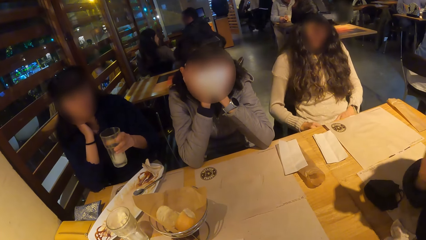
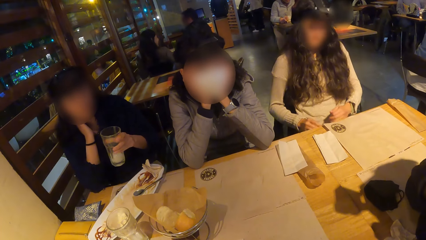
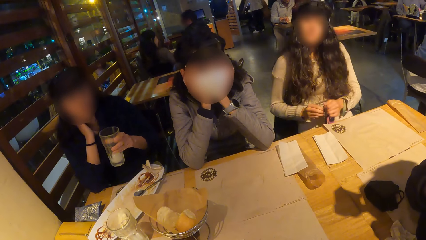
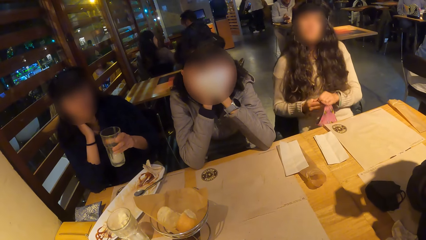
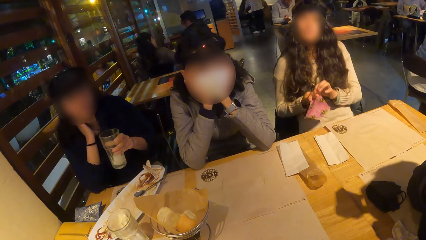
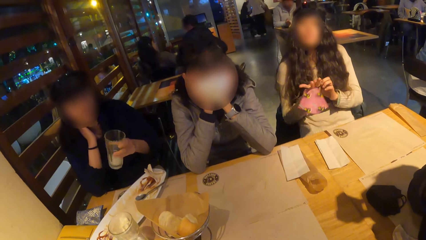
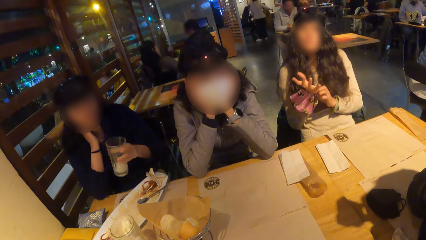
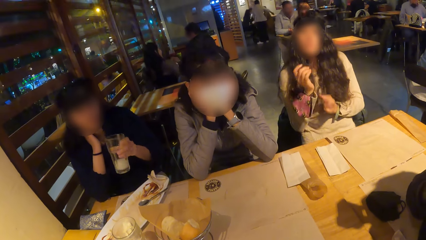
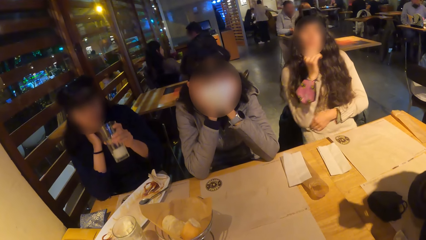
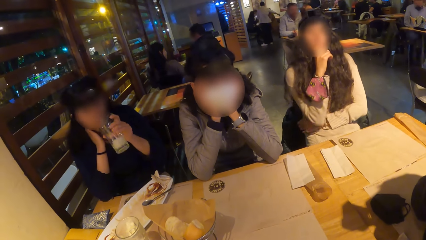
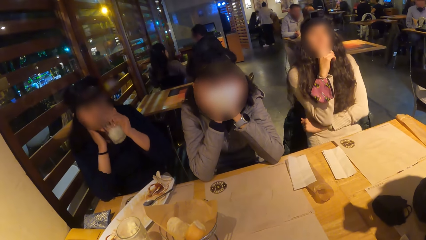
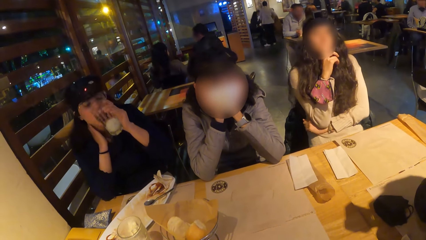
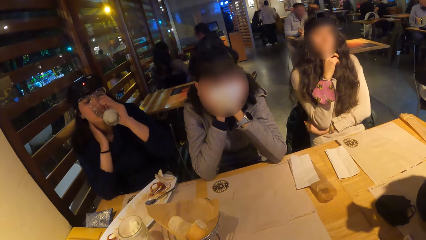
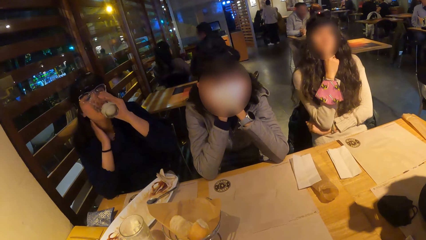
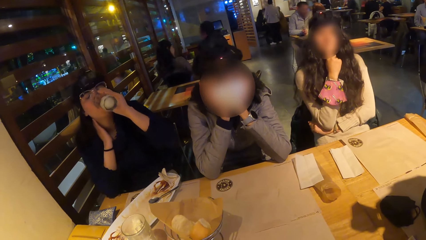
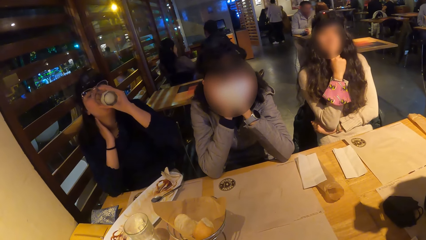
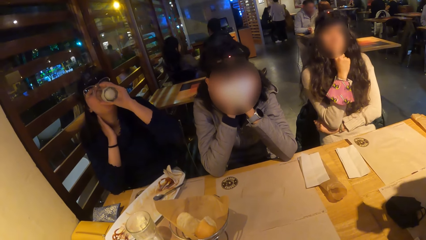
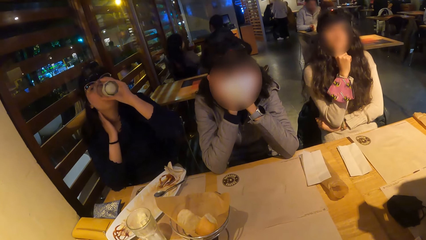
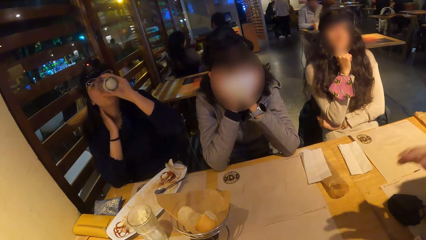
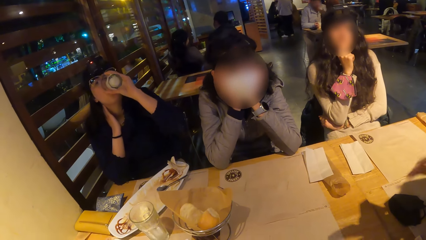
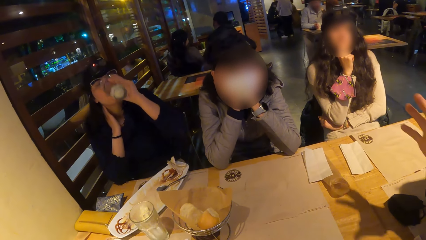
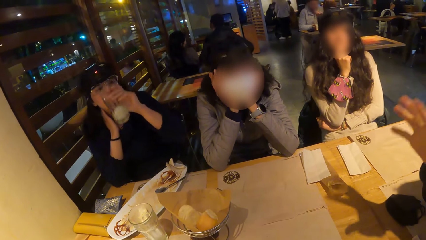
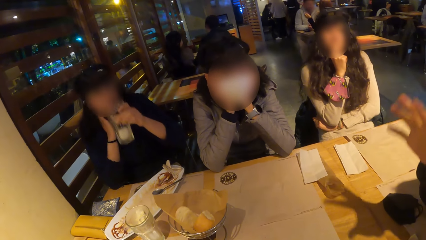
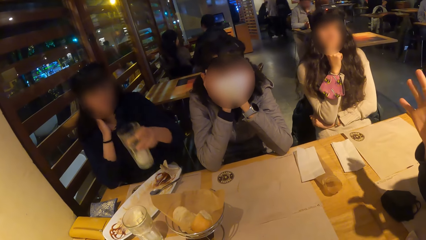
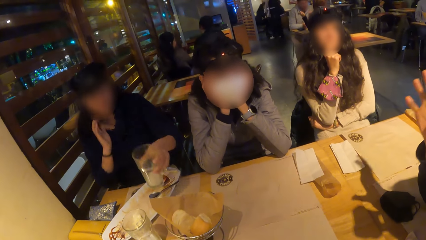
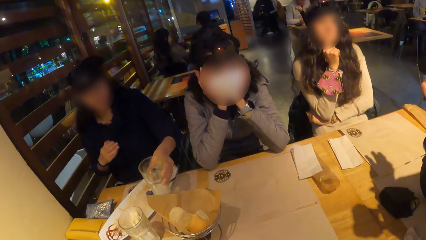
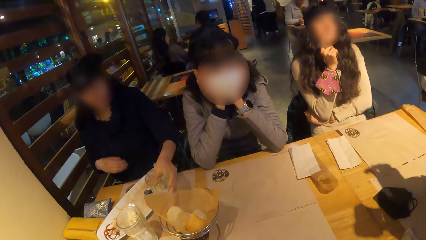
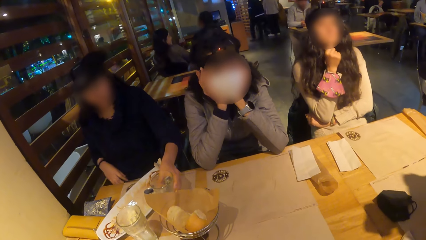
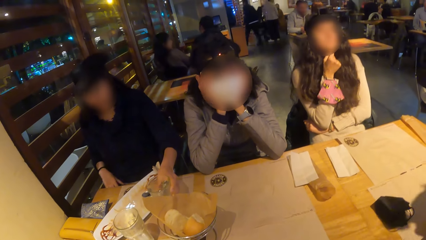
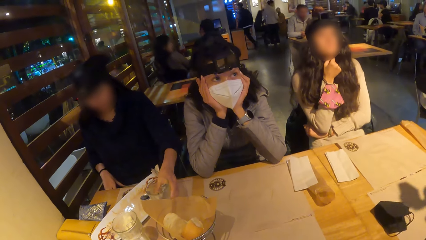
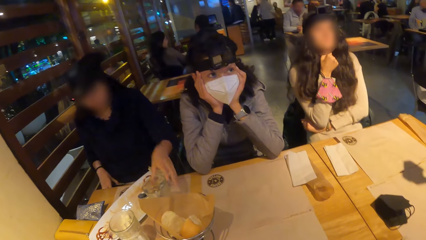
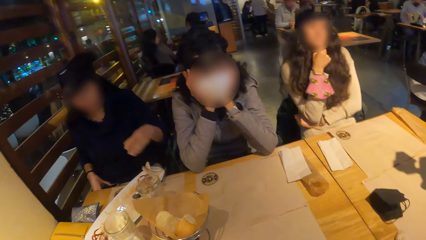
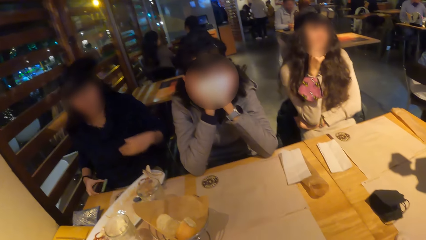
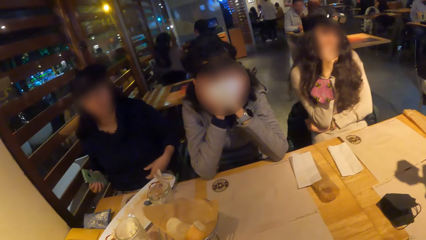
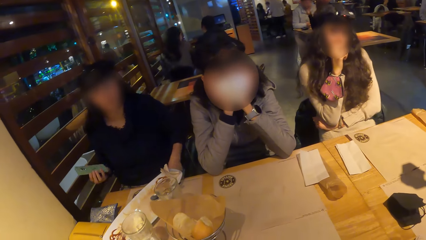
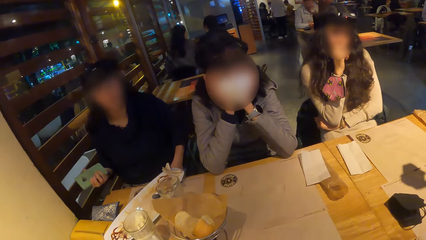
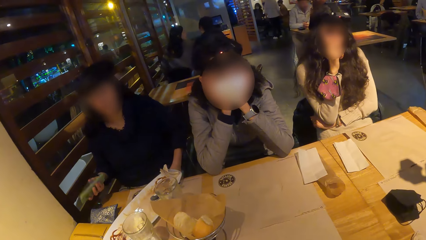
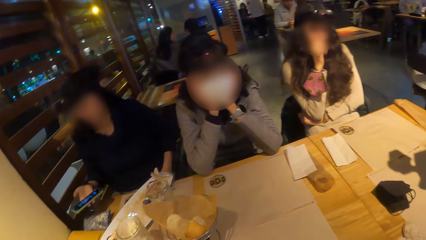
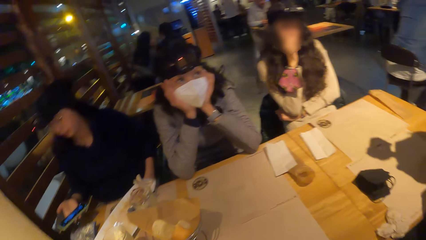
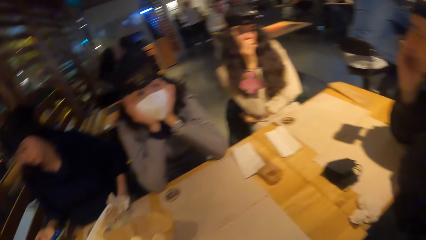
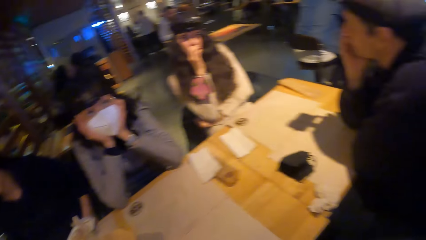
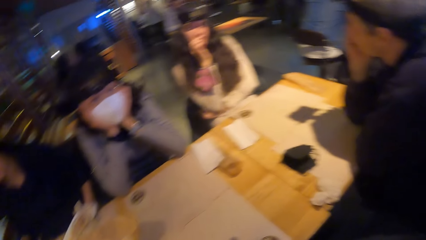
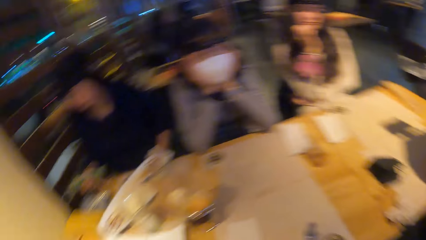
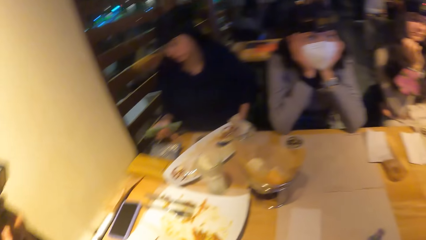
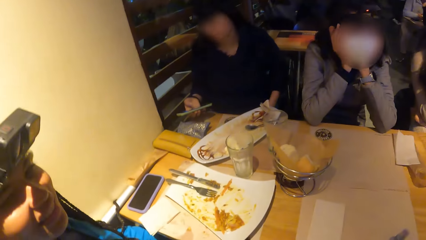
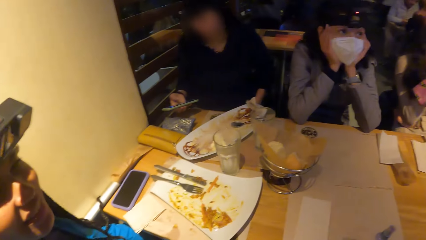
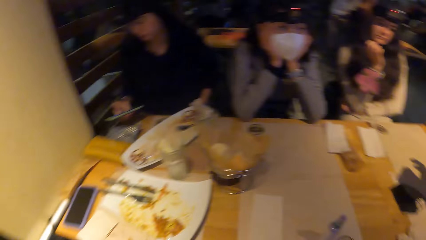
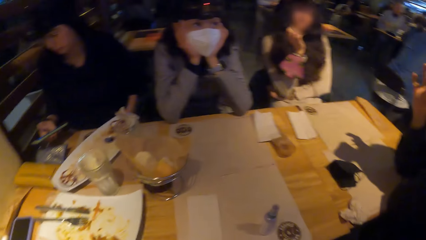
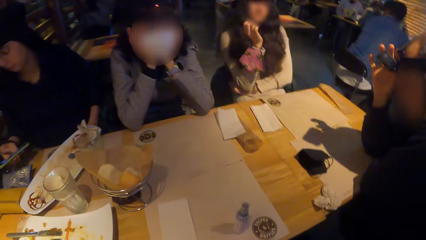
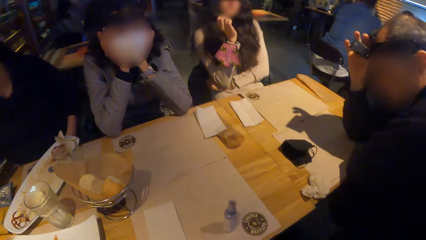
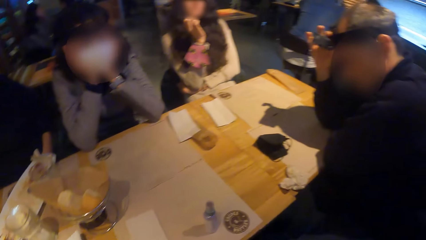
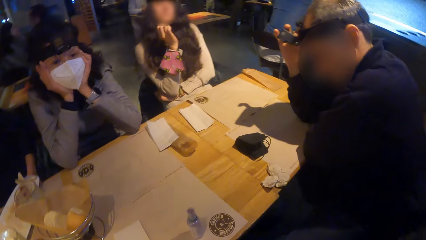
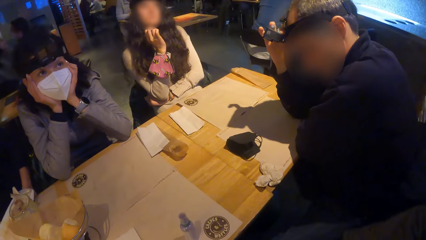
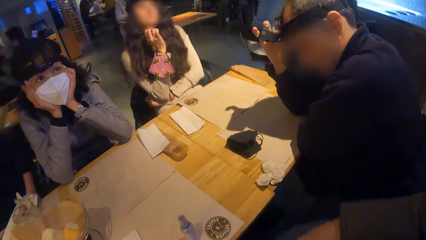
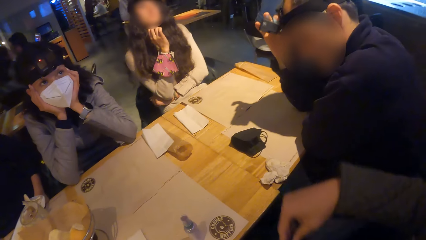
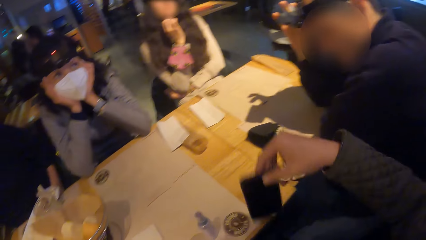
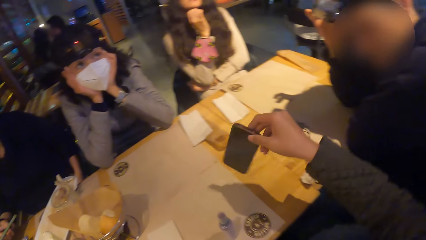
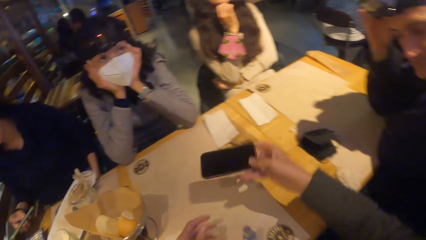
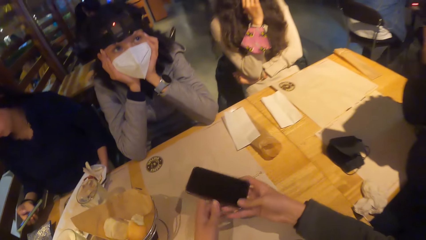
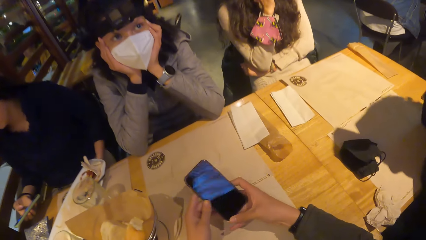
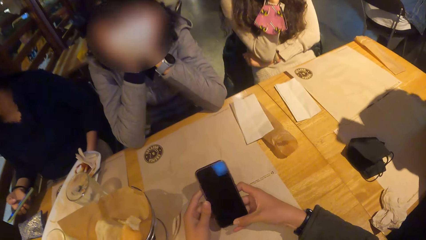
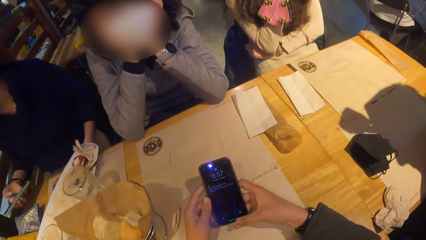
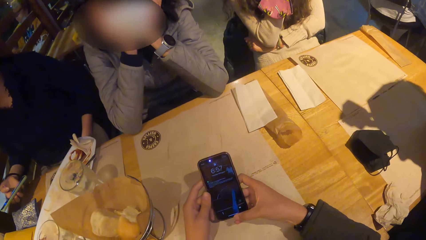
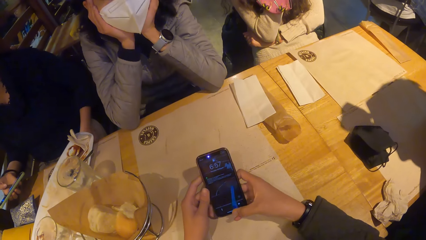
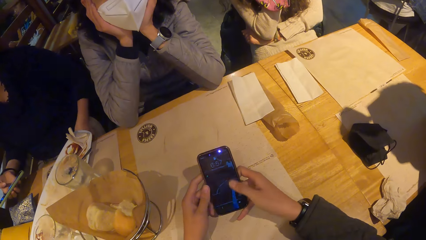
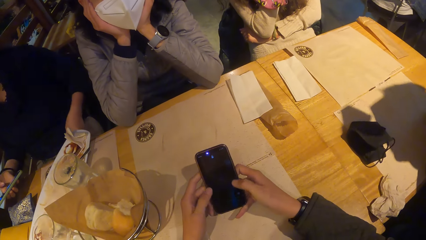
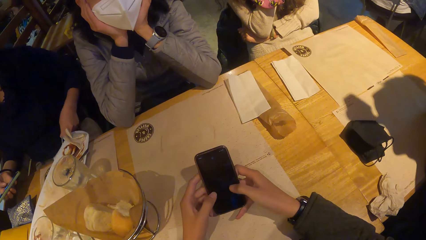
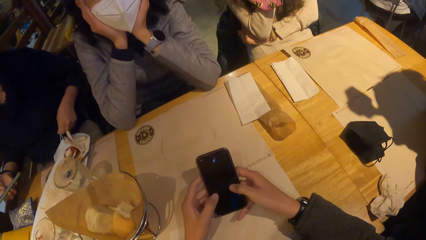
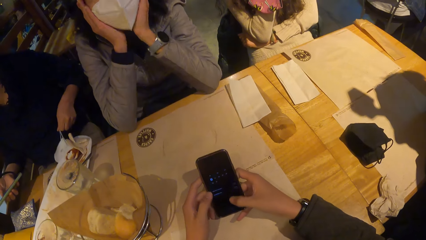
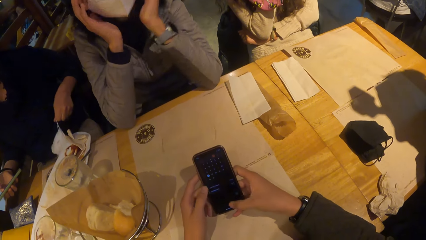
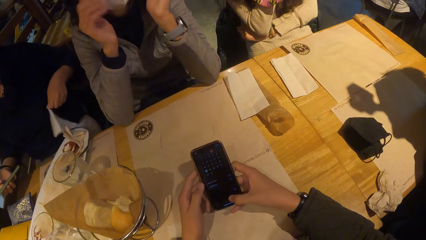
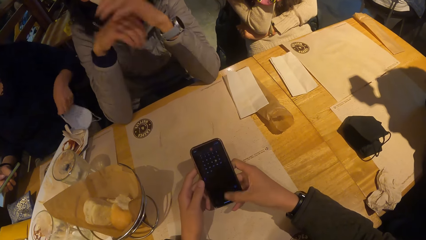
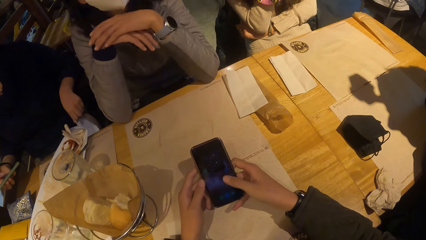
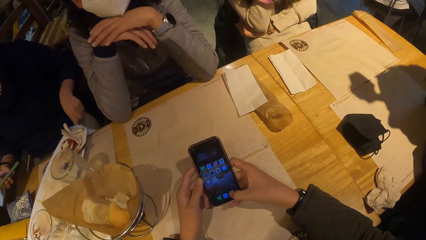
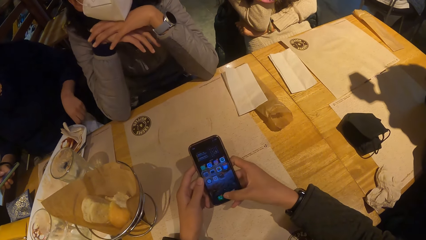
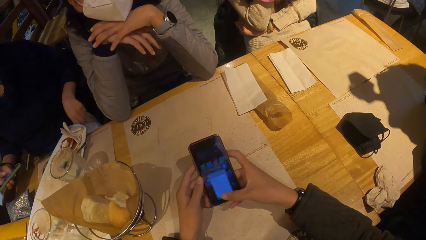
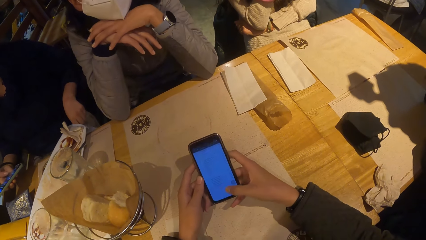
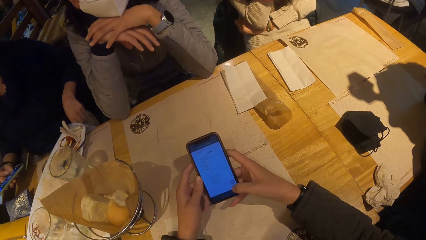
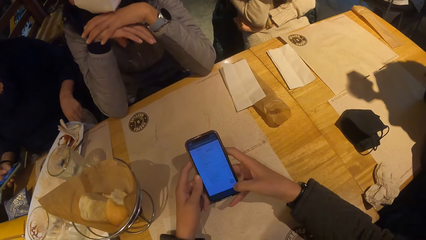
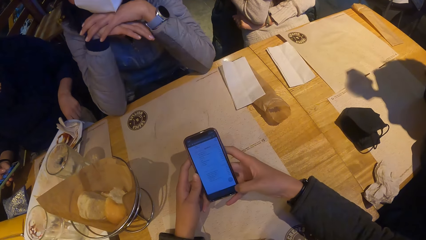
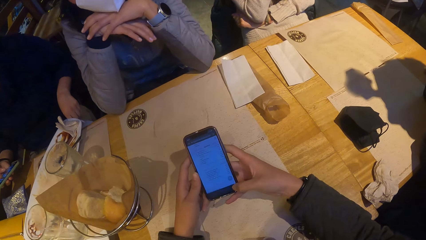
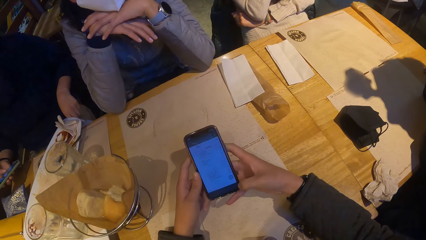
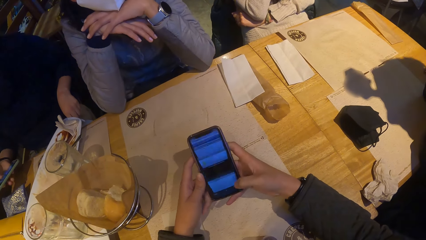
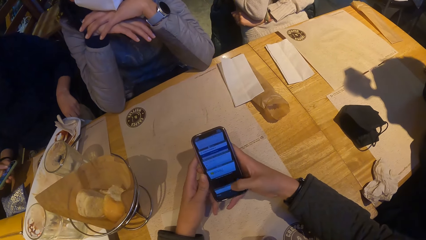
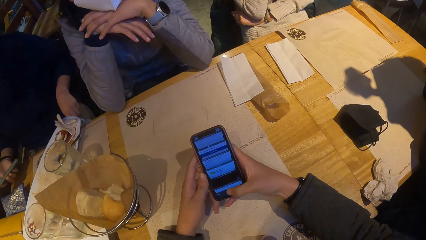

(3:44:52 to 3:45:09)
A woman passes a face mask from her right hand to her left hand. The woman puts the mask on the left hand wrist. Another woman drops the glass of smoothie on the table with her left hand. The other woman picks up a phone with her right hand, scrolls the phone, and operates the phone with her right hand. The camera wearer holds a phone with her right hand. She holds the phone with both hands. A lady holds a phone on the hand. The camera wearer operates the phone with both hands. The lady scrolls the phone. The other woman takes the face mask with the left hand.
